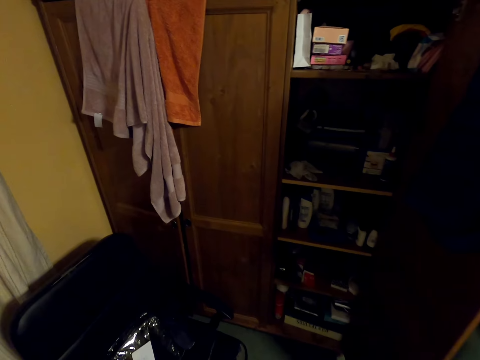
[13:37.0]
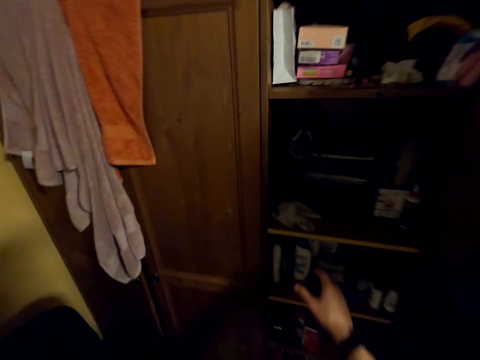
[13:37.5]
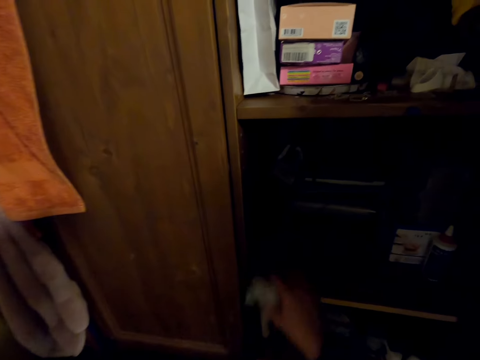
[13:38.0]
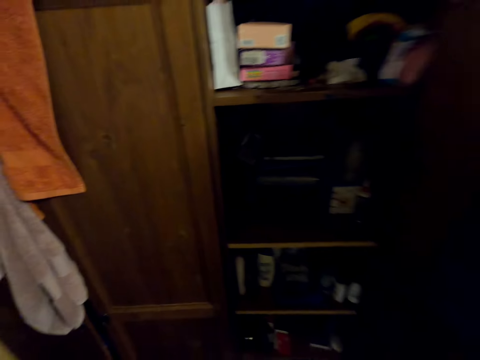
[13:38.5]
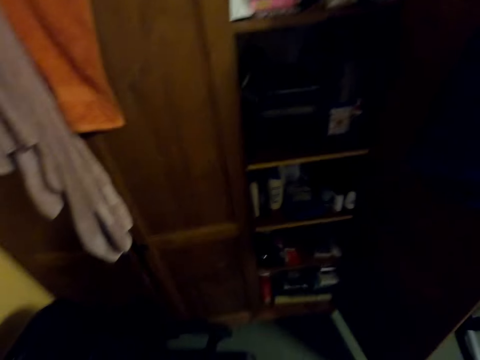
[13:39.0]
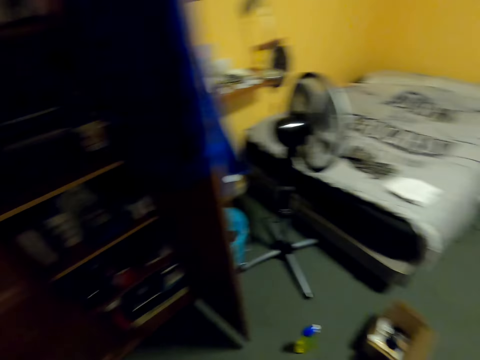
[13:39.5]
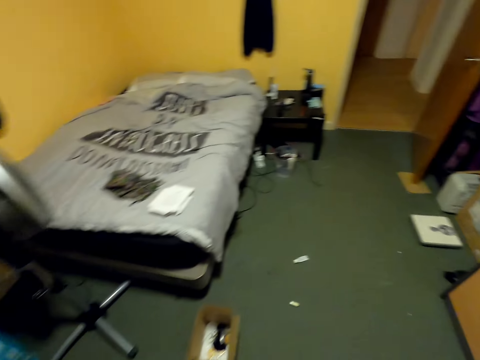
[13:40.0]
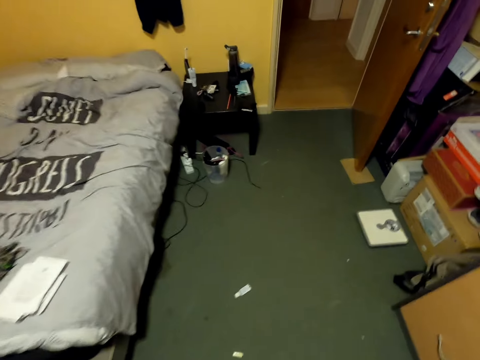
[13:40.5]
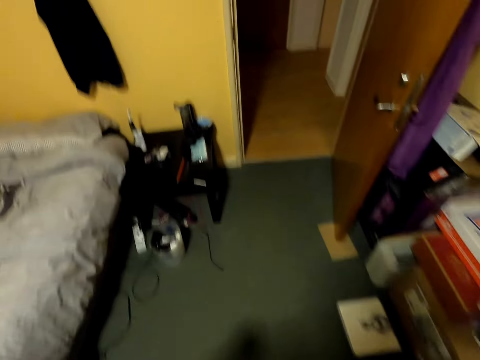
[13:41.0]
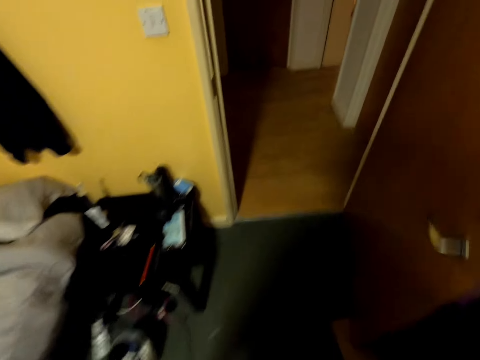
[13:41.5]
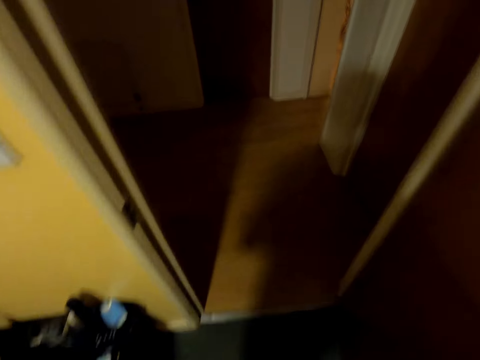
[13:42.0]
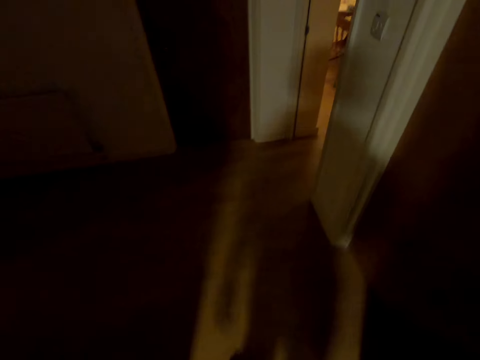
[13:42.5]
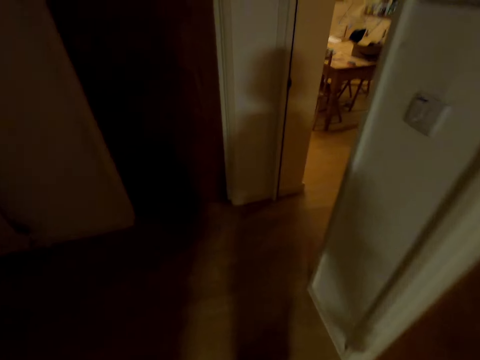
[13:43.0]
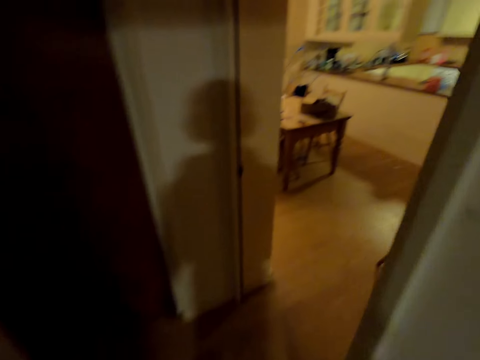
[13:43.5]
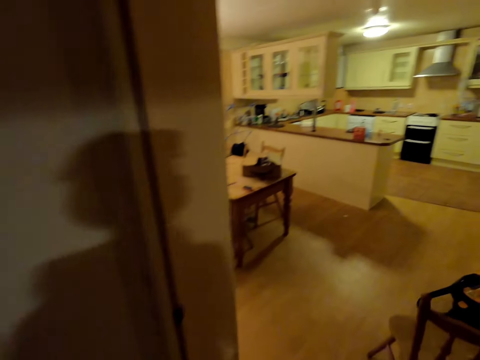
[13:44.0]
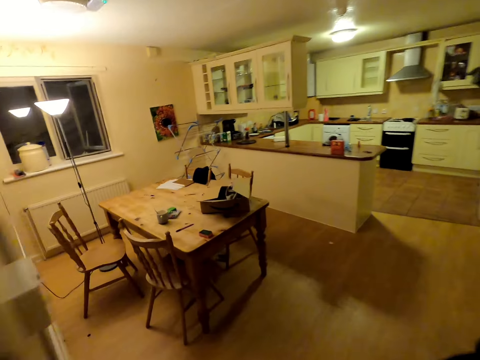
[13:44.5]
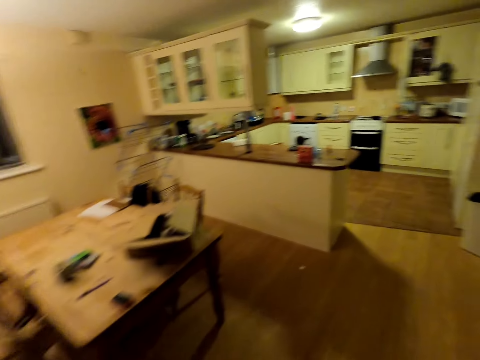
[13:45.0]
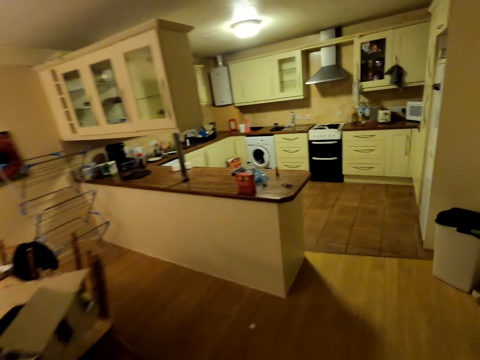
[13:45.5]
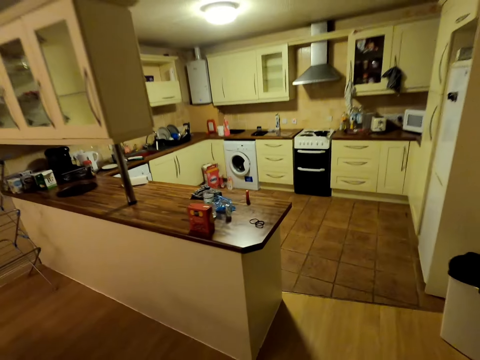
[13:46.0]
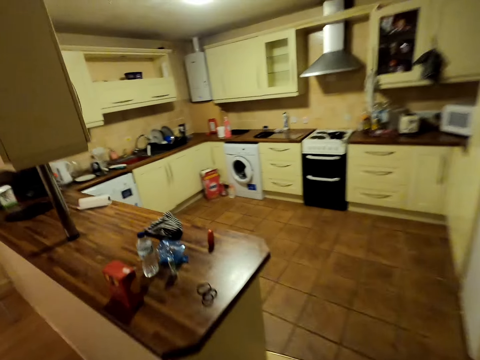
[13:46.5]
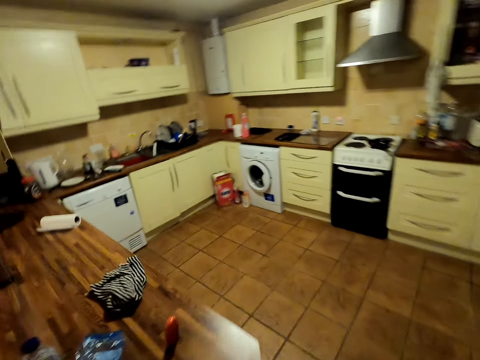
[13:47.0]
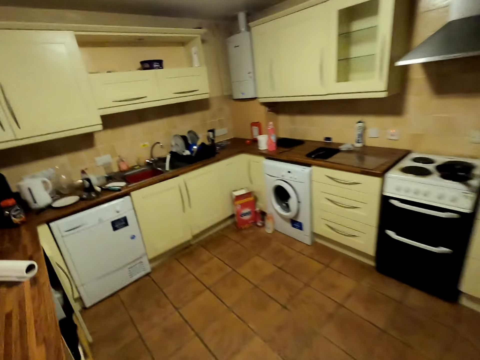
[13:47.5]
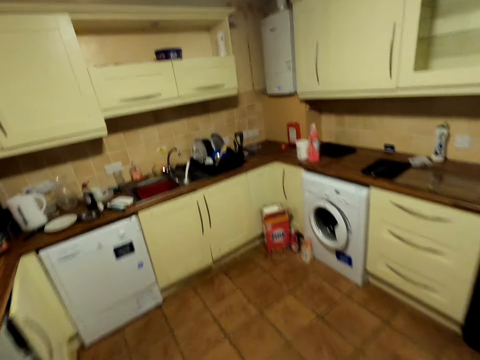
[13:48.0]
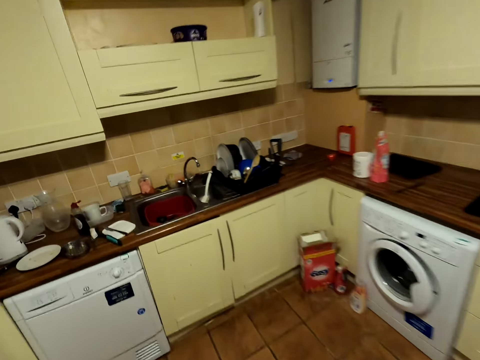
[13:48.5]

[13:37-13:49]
The camera wearer picks something from the cupboard. They walk towards the kitchen.

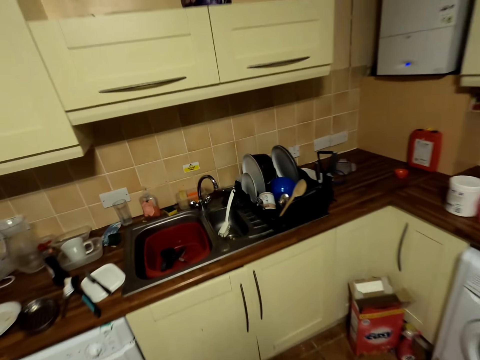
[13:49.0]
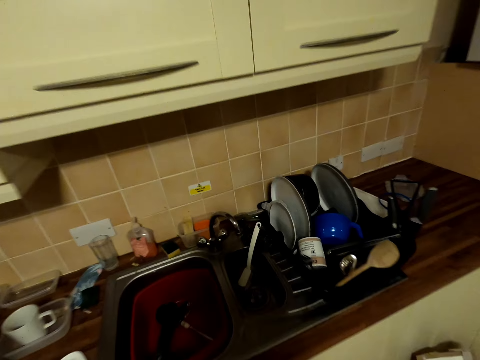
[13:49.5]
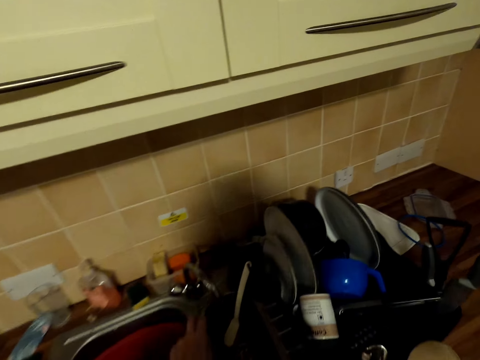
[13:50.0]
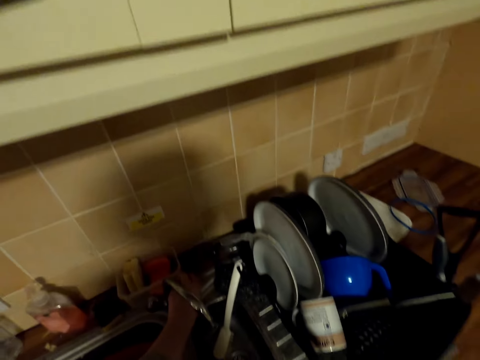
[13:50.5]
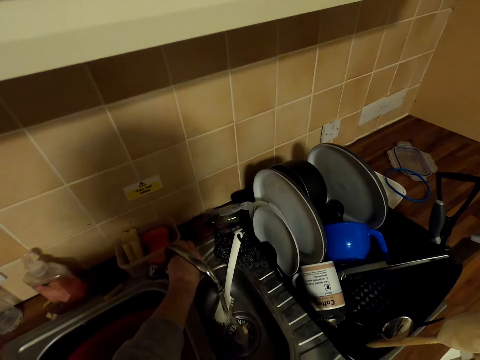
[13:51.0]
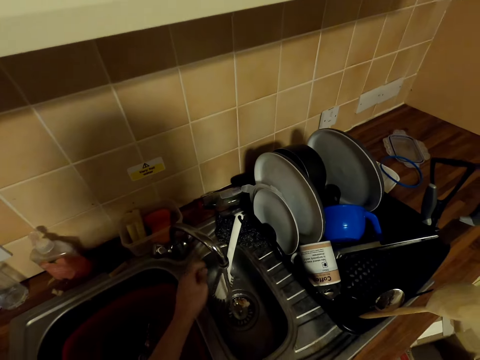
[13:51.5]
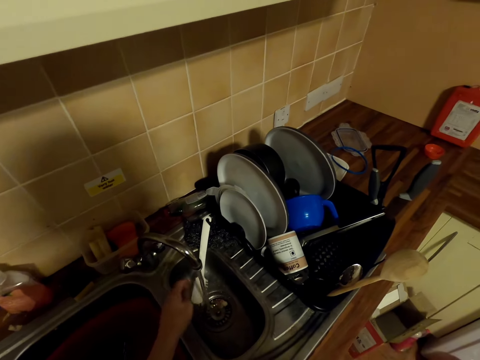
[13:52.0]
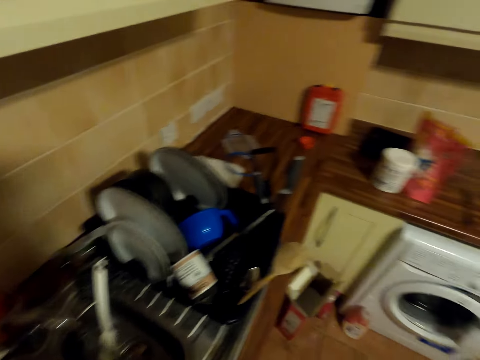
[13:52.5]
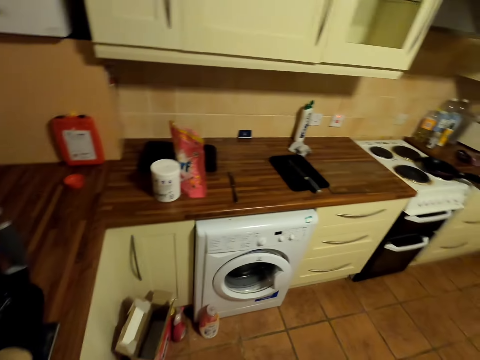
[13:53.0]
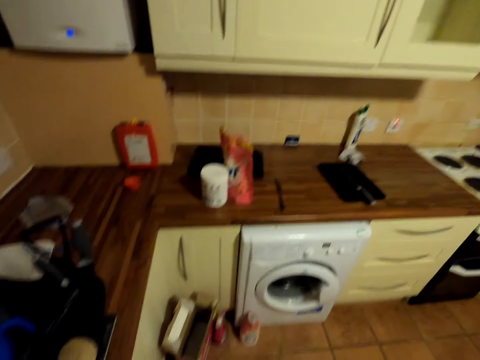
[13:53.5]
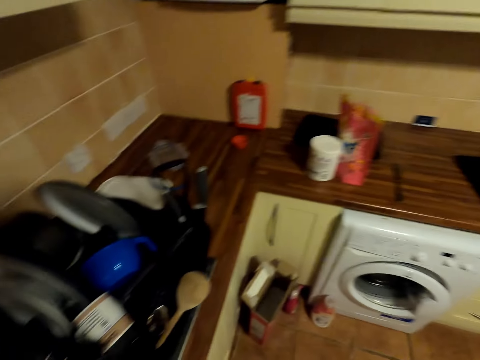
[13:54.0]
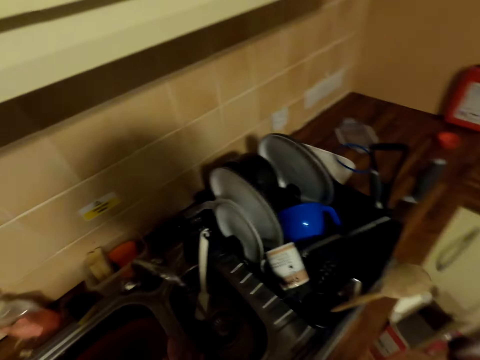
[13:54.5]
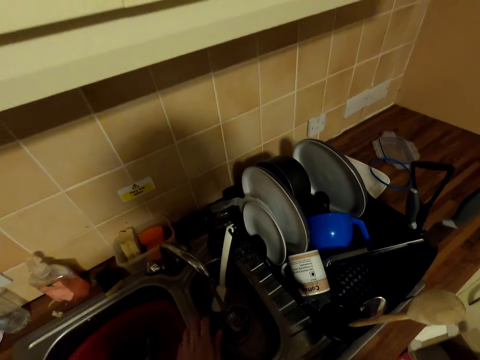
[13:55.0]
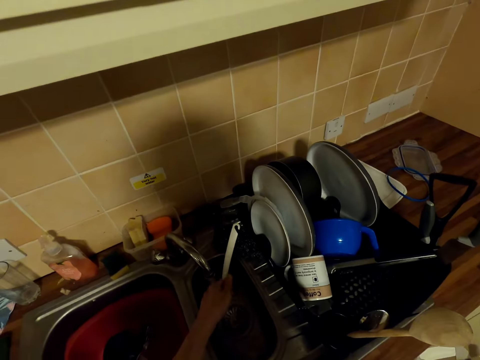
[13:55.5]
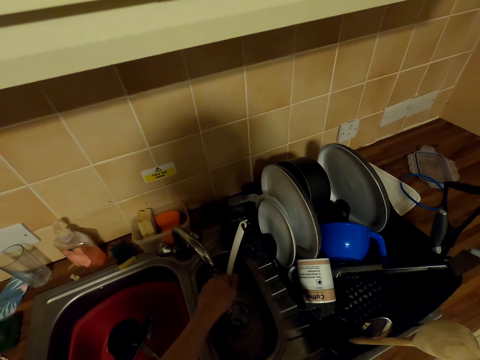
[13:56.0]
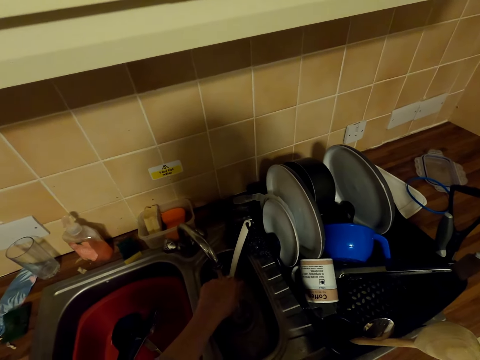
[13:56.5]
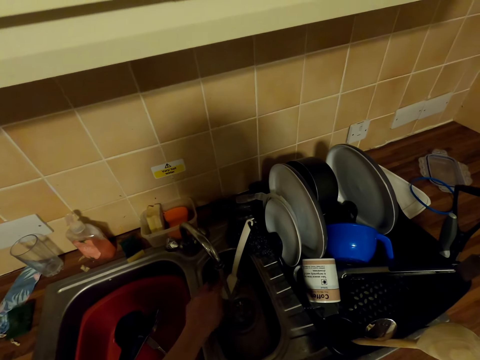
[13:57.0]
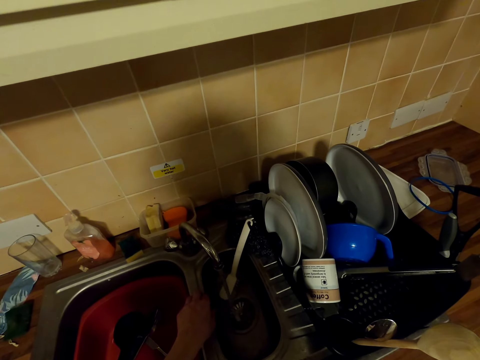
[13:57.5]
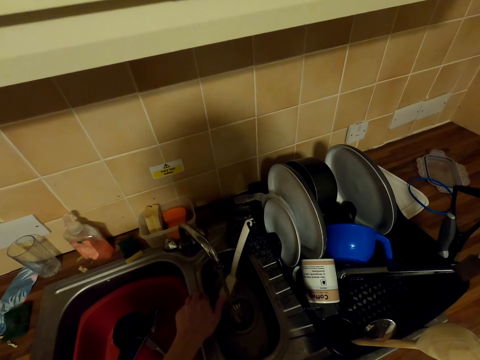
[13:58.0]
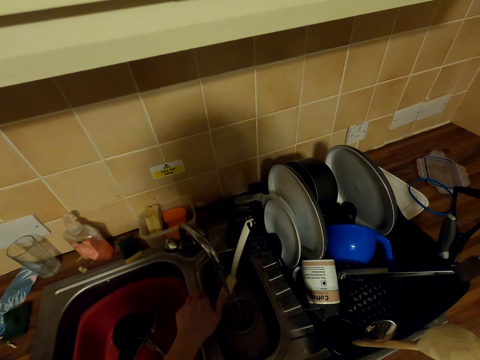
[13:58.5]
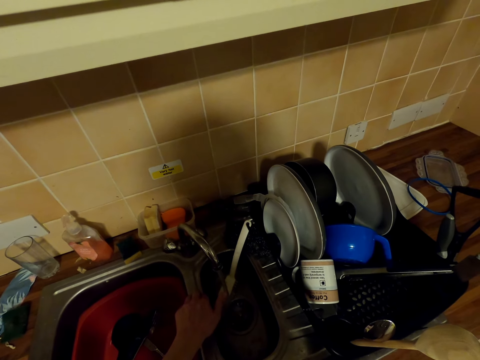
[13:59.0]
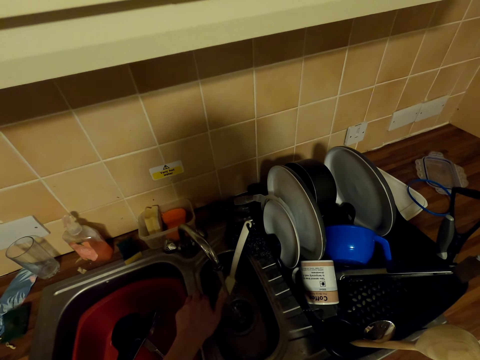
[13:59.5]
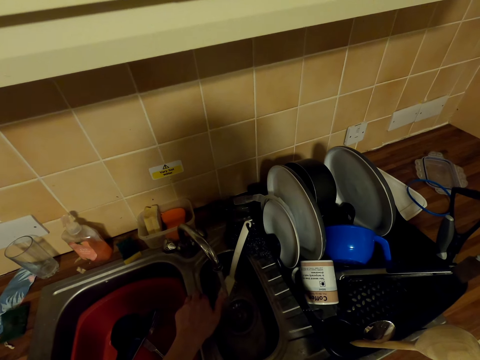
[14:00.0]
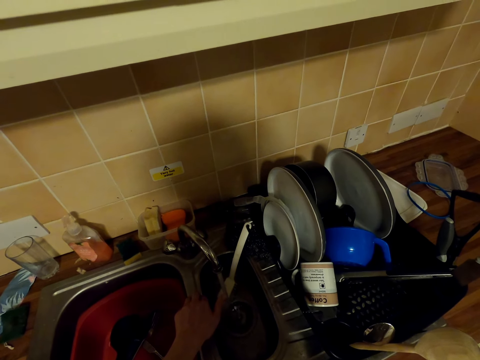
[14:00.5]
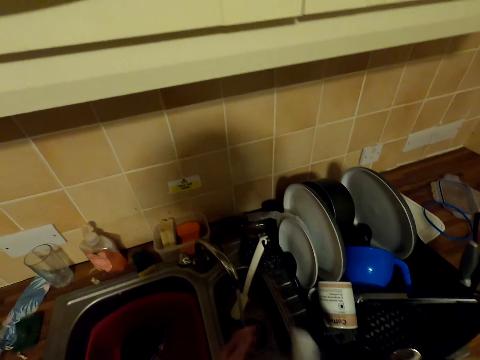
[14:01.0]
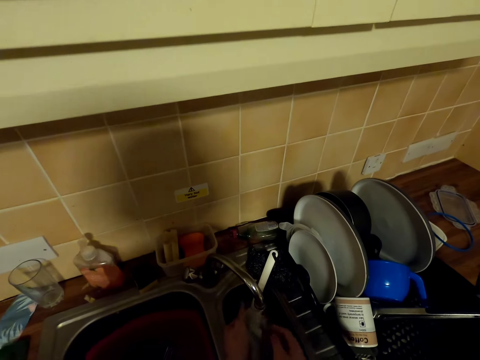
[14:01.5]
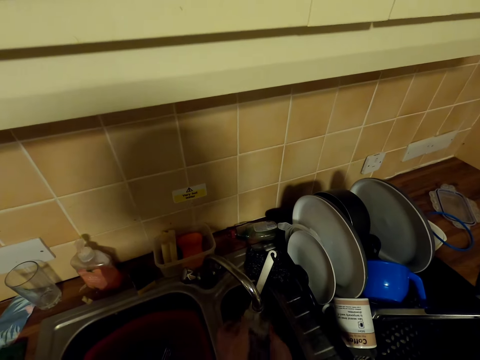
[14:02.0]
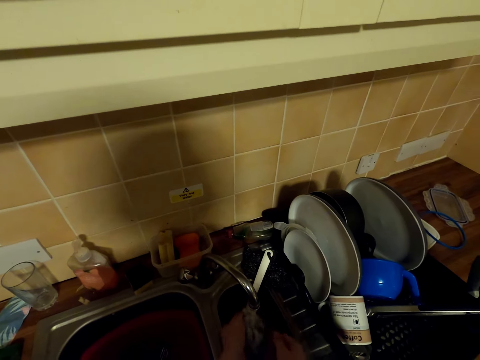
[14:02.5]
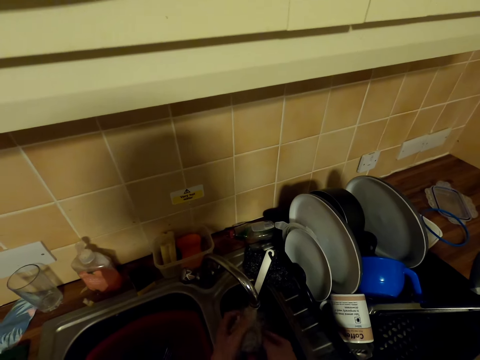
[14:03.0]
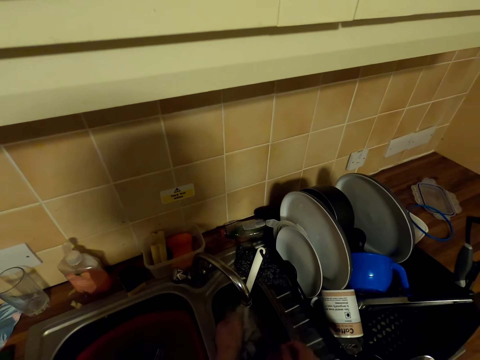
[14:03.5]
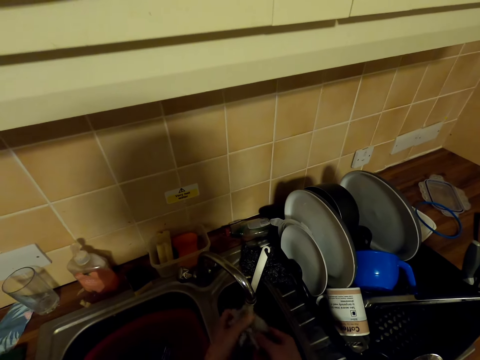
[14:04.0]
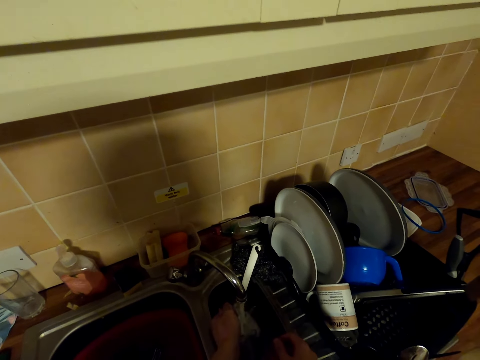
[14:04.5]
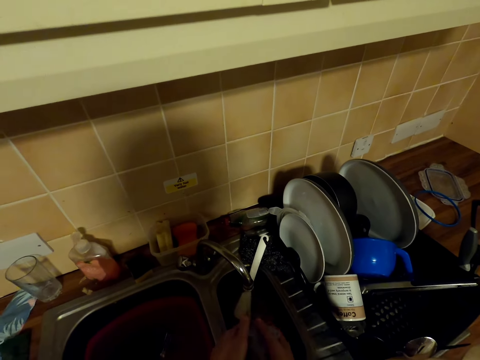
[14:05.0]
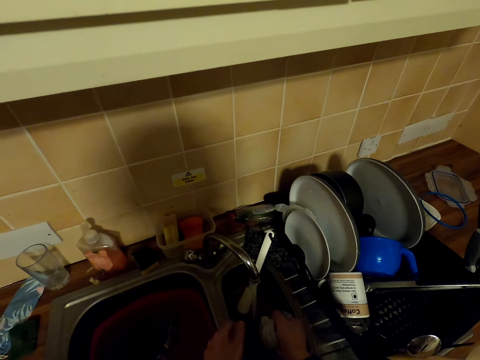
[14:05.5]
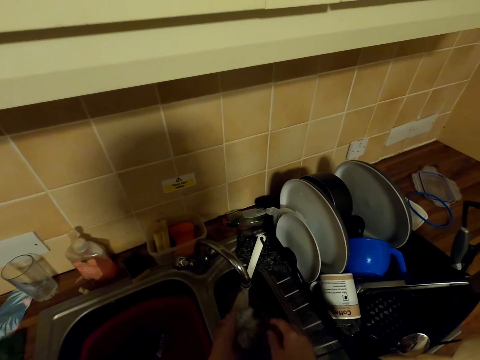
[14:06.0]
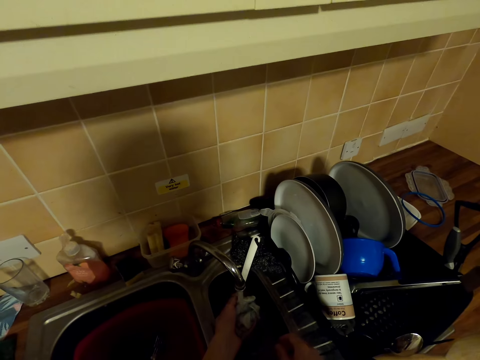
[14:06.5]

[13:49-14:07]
The camera wearer opens the tap. They clean the hand. They clean the cloth.
